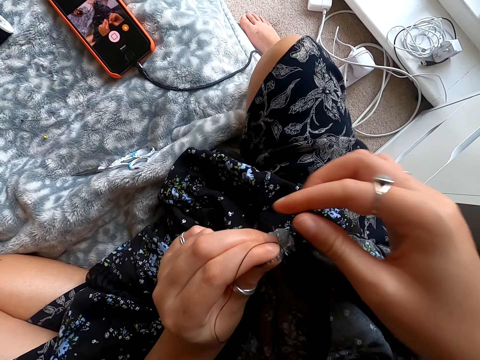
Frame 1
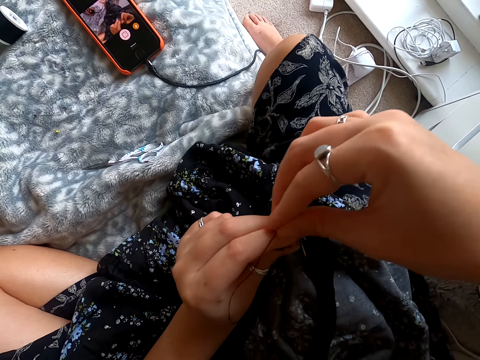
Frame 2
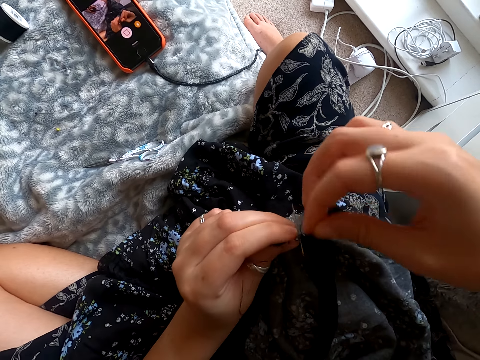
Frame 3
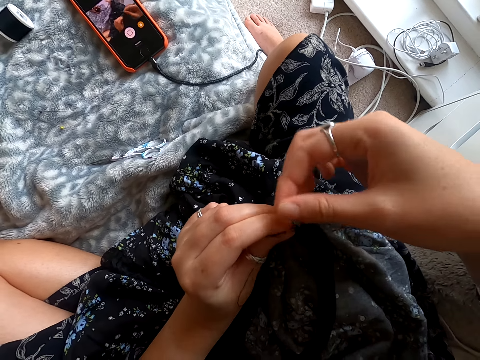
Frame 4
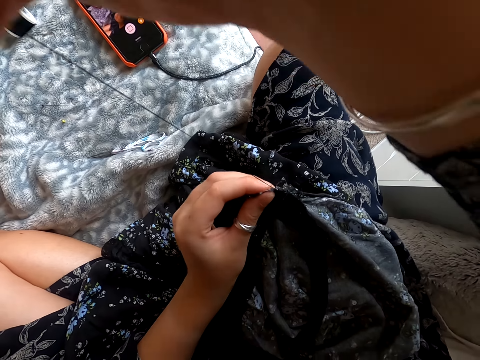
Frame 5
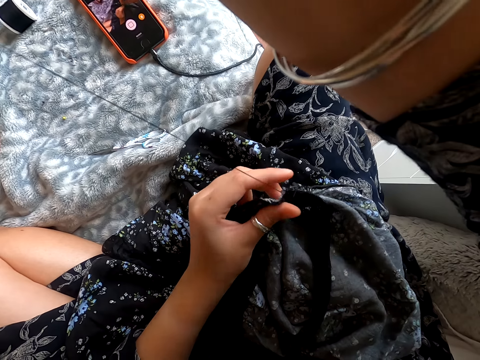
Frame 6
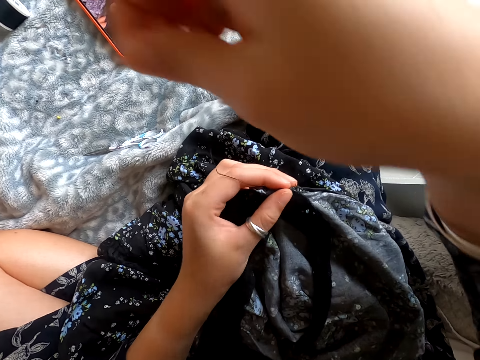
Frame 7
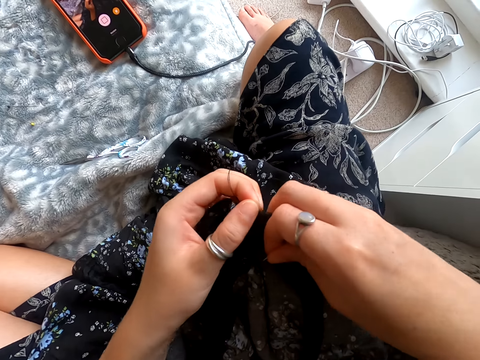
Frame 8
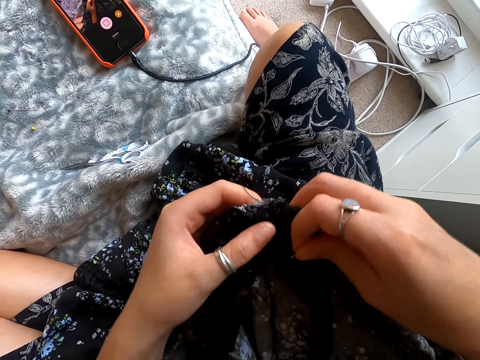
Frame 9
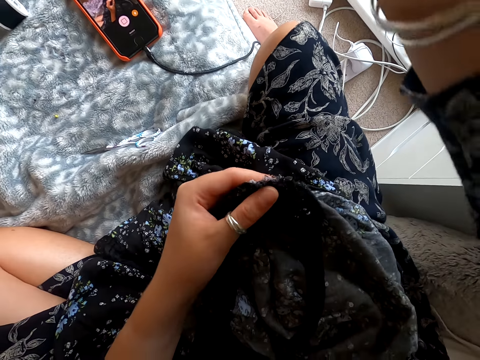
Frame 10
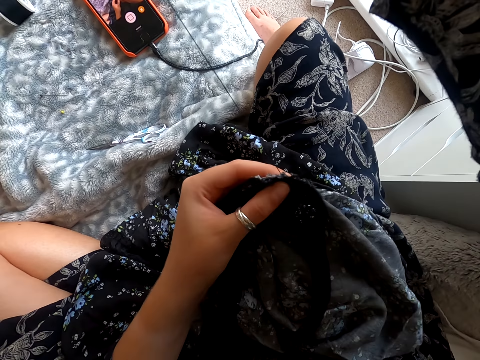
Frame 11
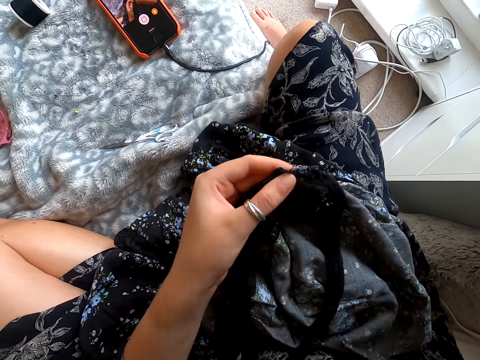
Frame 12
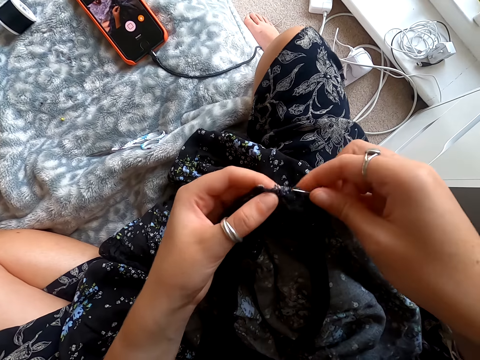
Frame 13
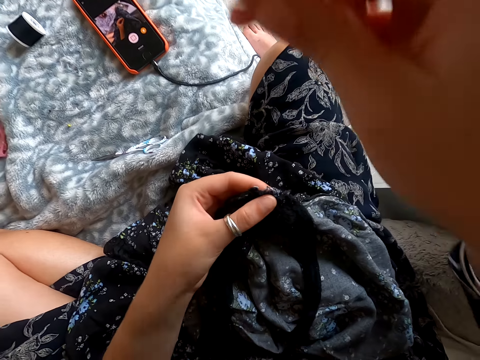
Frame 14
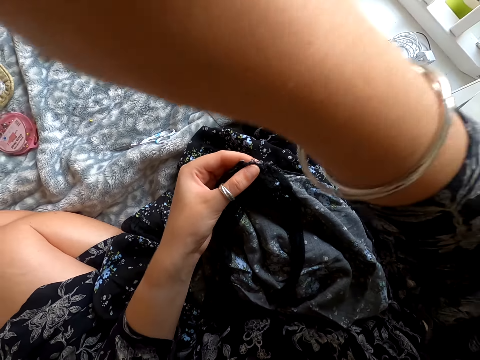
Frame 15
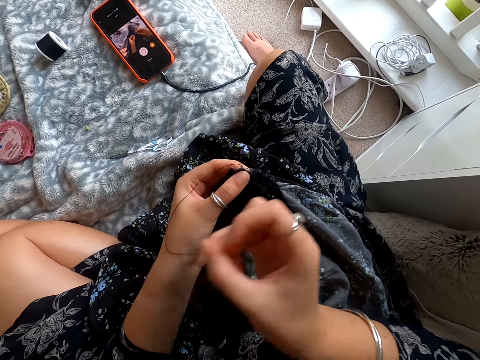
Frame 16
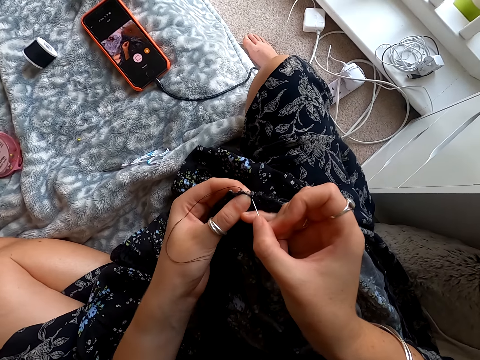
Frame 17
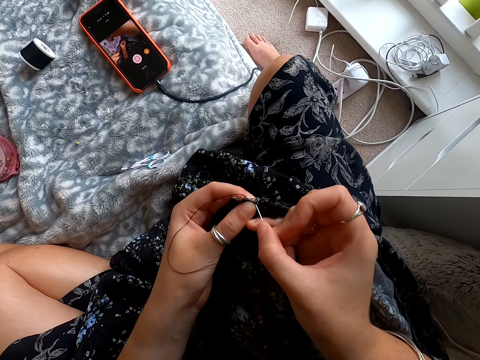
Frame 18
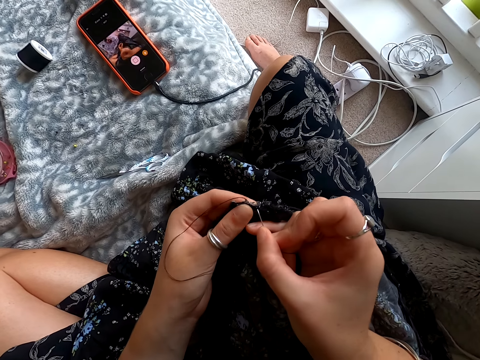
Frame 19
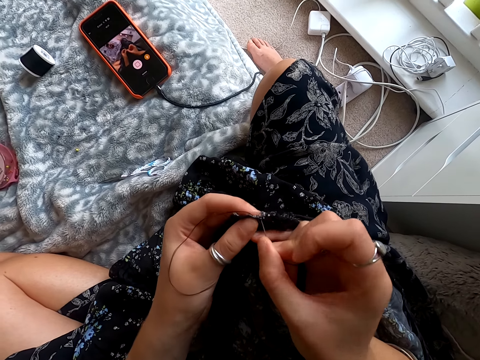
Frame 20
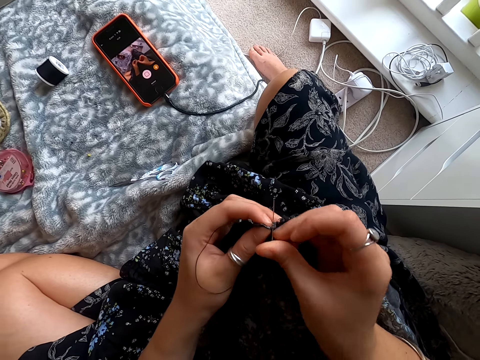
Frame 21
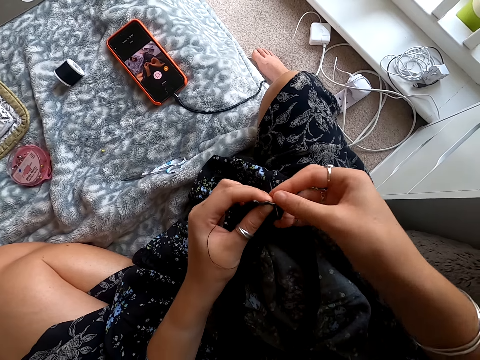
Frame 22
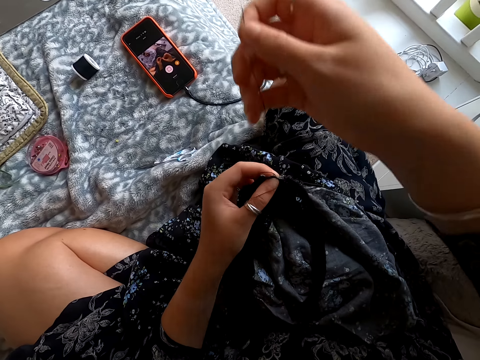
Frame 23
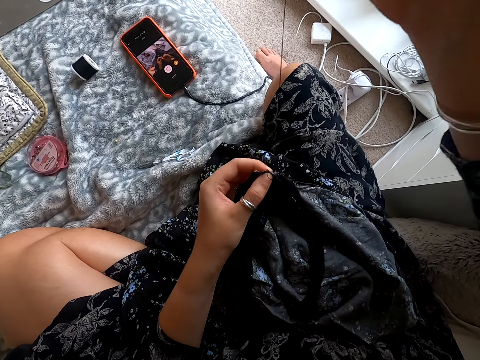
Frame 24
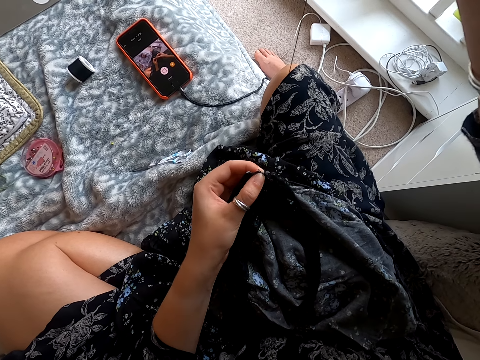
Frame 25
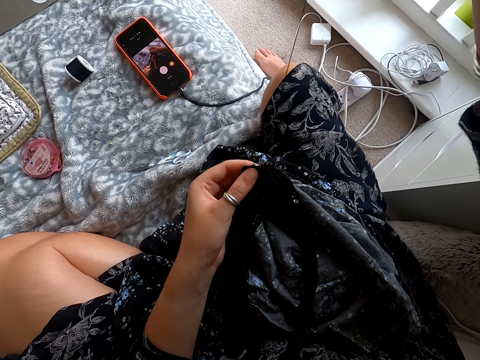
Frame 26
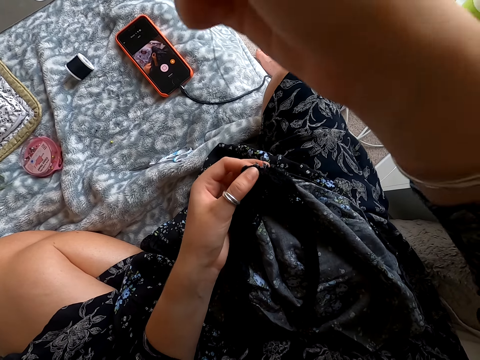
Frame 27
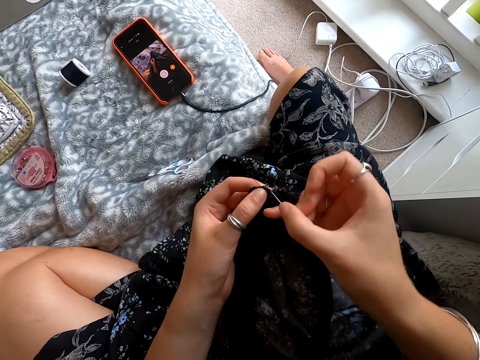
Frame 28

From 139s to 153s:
The camera wearer moves the thread. They pull the needle with thread. They sew the dress. They pull the needle with thread.

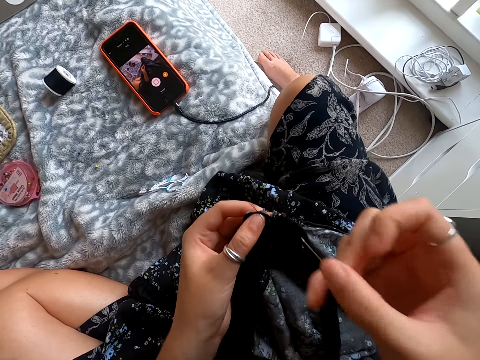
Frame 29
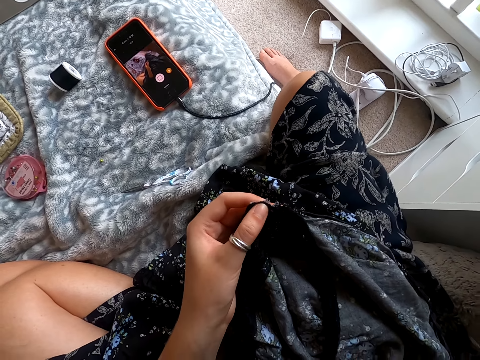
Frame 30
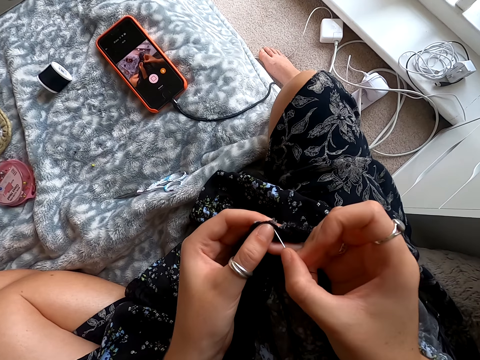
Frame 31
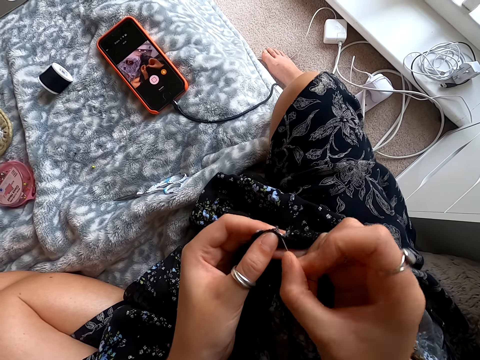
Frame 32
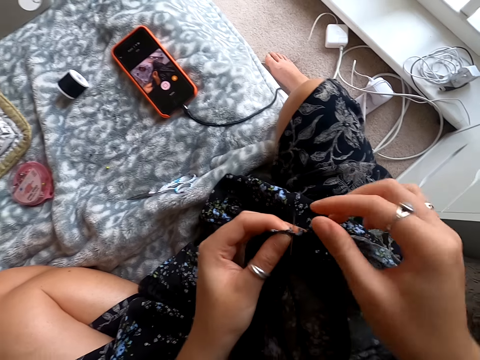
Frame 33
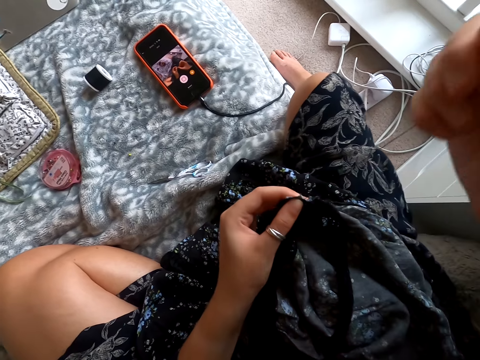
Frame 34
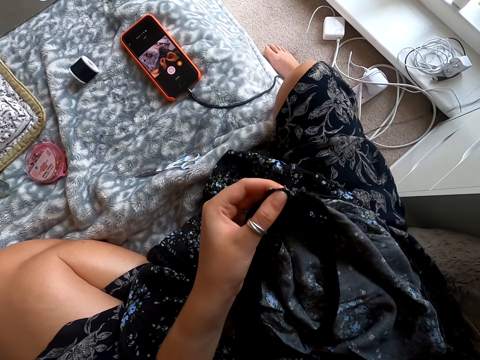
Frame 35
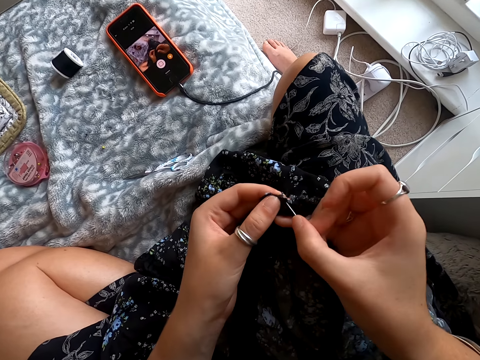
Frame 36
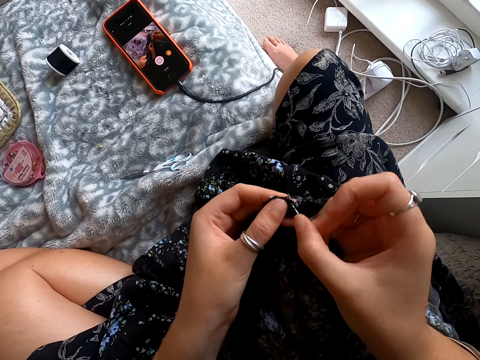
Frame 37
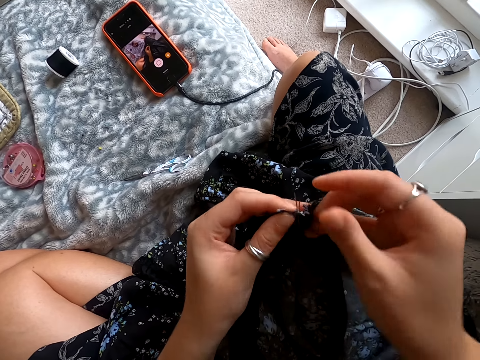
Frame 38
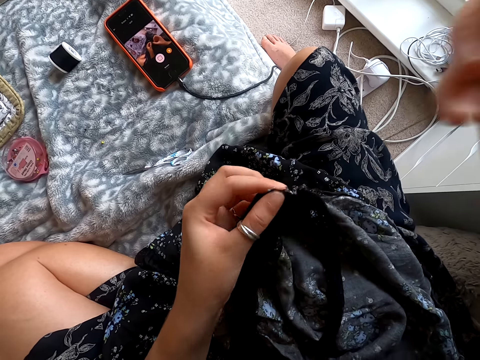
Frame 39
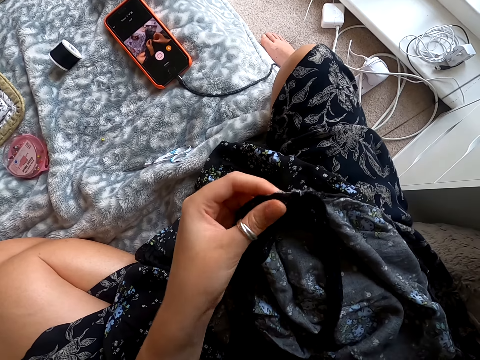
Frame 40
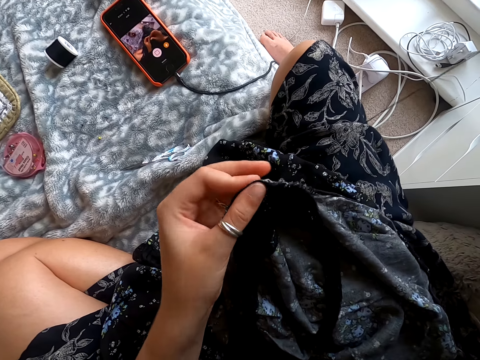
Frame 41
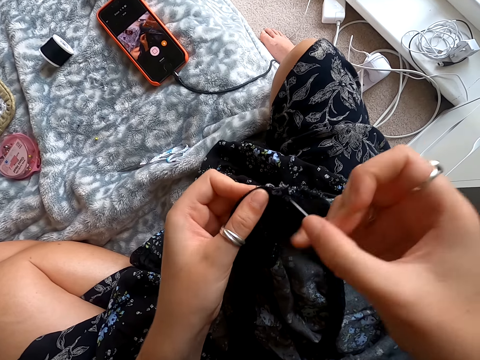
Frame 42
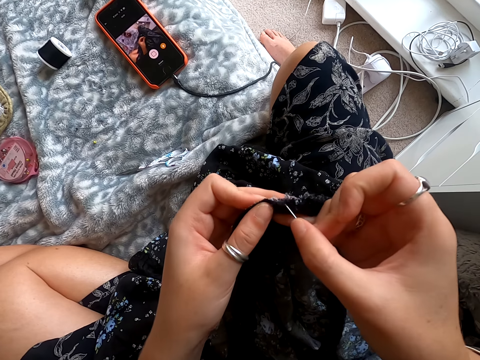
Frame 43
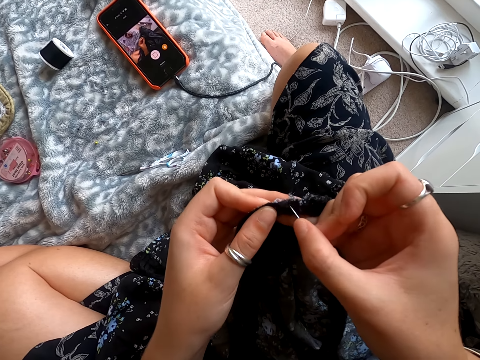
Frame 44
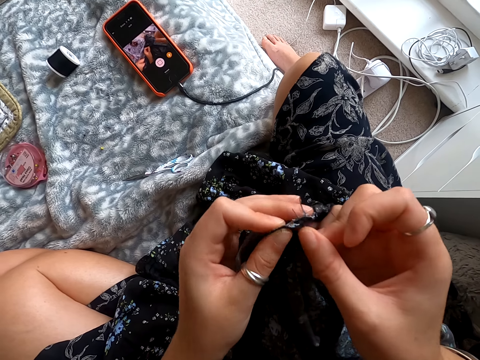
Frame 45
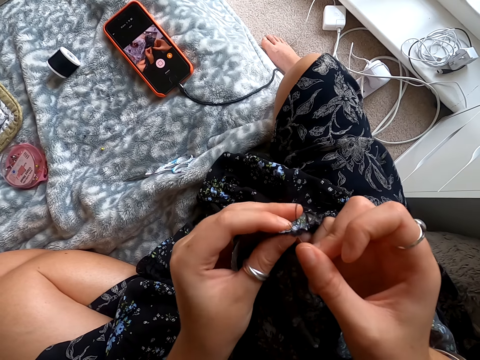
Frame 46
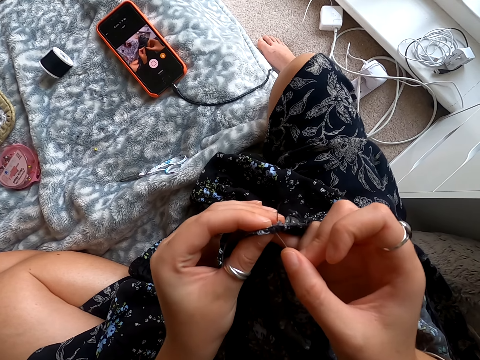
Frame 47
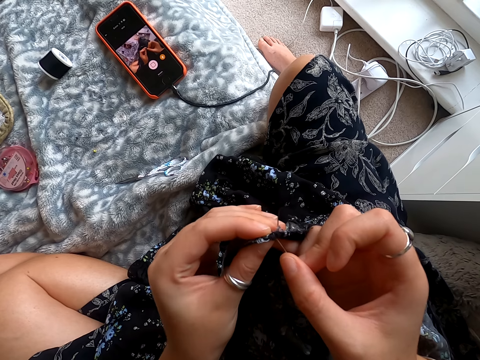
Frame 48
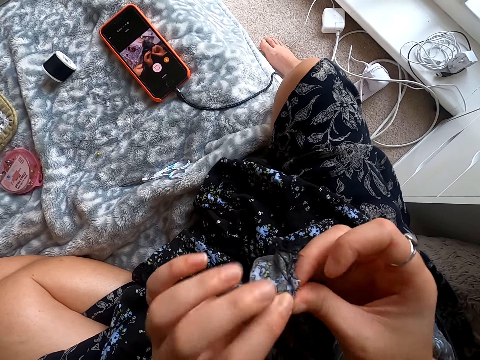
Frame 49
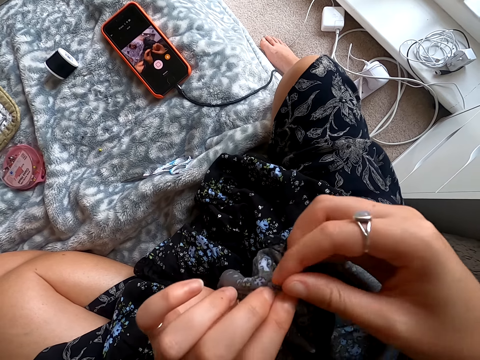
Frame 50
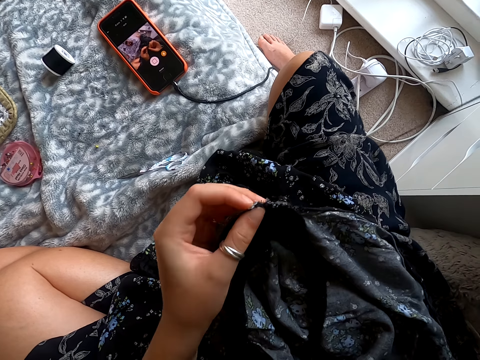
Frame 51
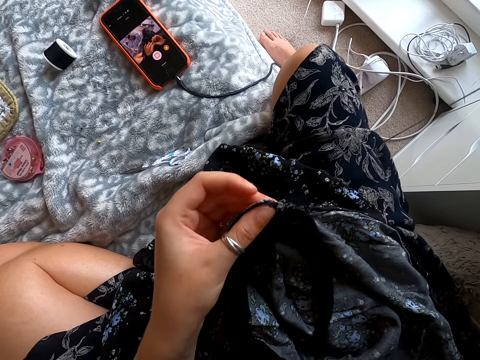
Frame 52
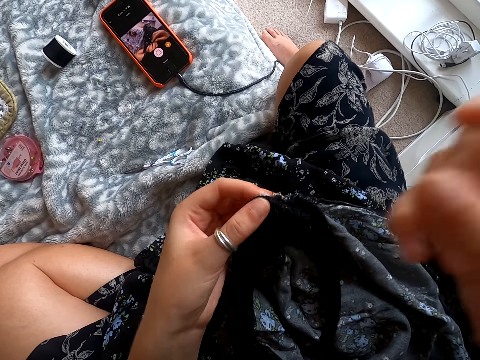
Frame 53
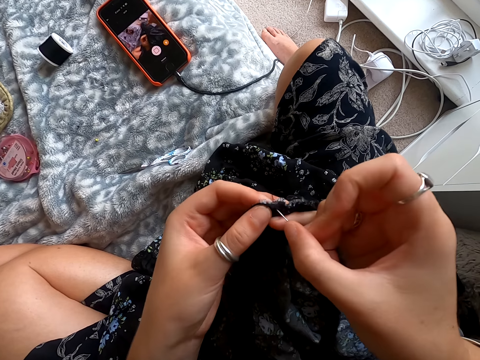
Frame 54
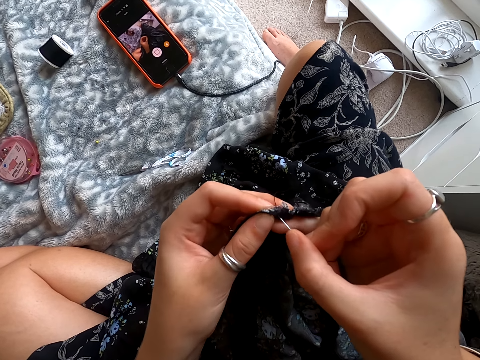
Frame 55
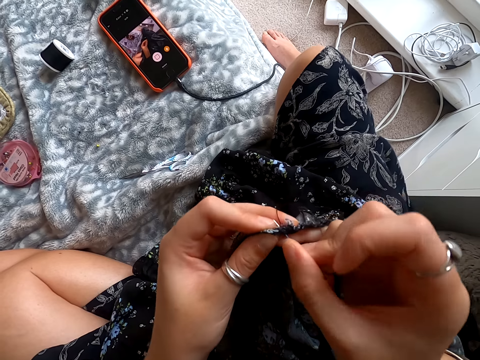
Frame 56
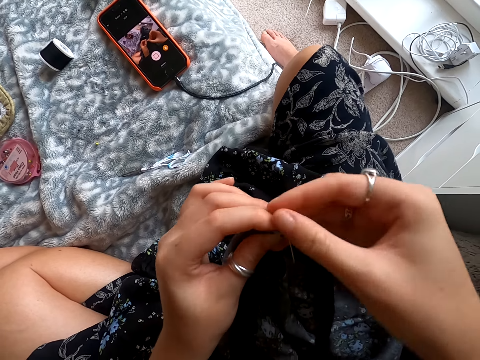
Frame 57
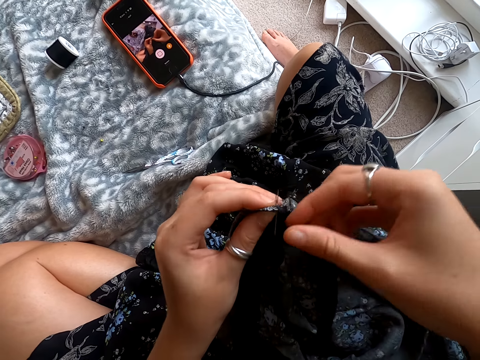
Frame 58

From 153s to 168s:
The camera wearer sews the dress. They pull the needle with thread. They sew the dress. They pull the needle with thread. They sew the dress. They pull the needle with thread. They sew the dress.
